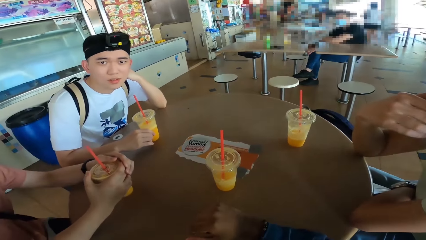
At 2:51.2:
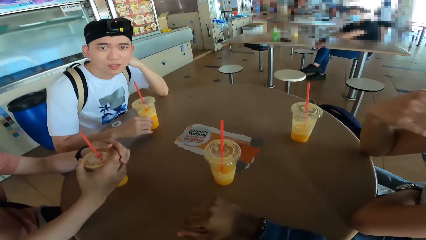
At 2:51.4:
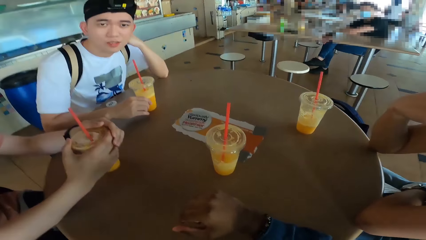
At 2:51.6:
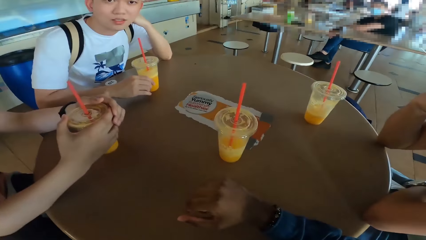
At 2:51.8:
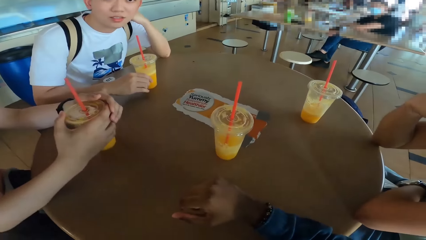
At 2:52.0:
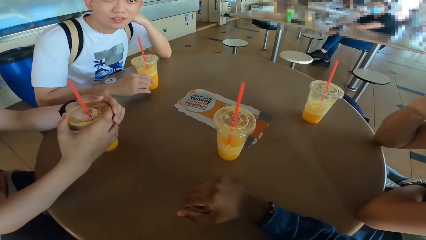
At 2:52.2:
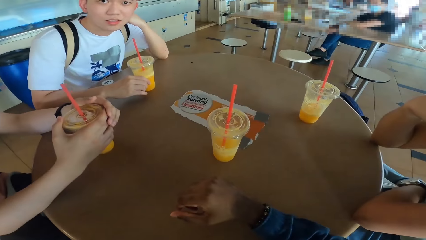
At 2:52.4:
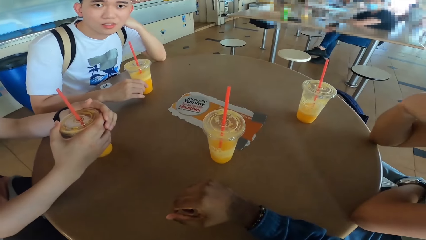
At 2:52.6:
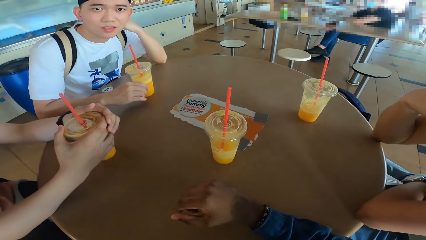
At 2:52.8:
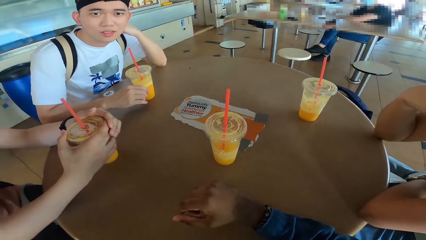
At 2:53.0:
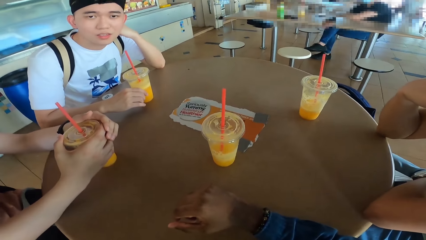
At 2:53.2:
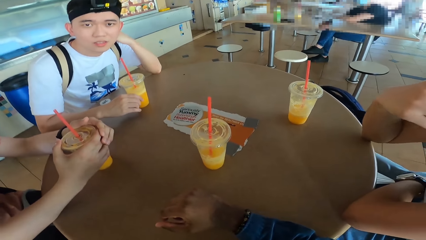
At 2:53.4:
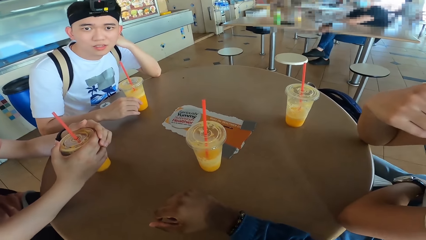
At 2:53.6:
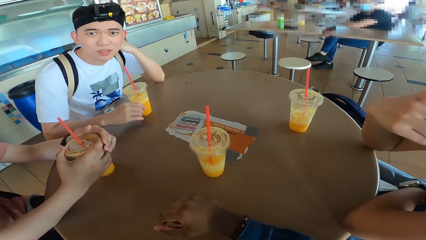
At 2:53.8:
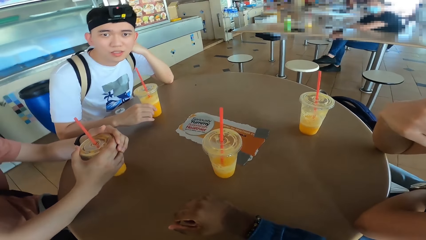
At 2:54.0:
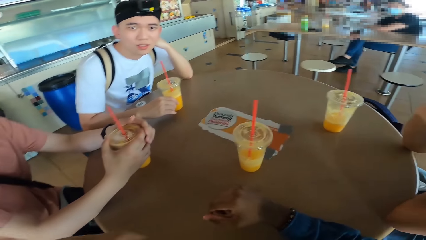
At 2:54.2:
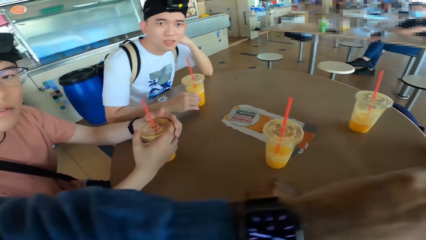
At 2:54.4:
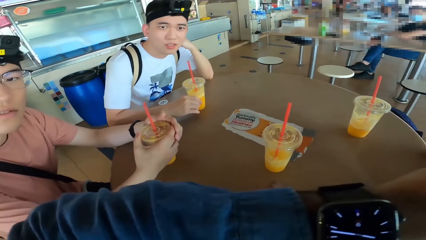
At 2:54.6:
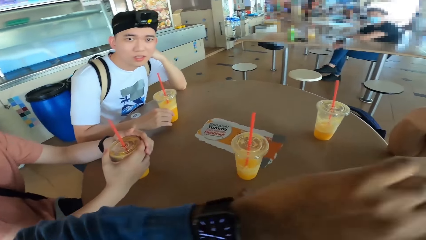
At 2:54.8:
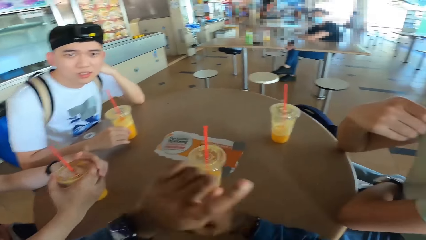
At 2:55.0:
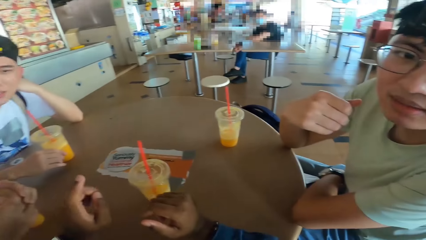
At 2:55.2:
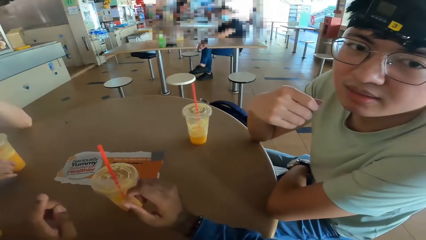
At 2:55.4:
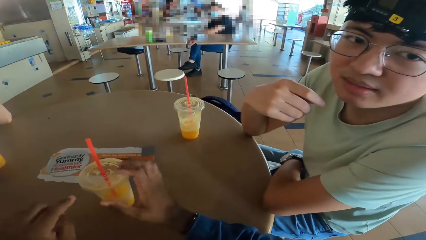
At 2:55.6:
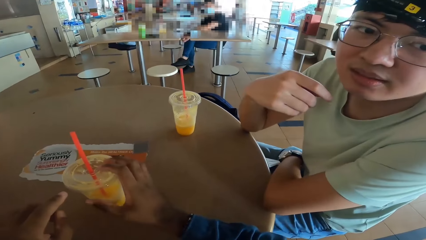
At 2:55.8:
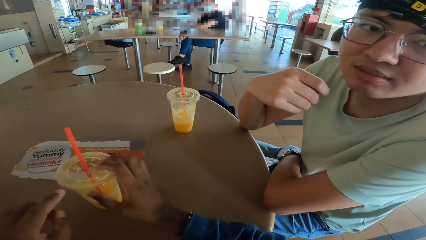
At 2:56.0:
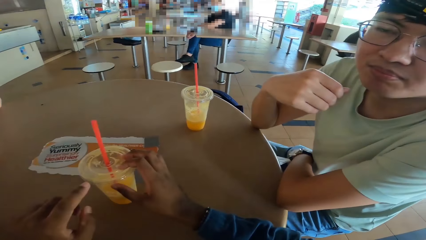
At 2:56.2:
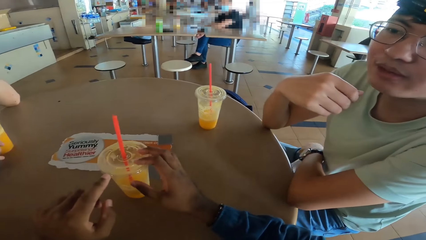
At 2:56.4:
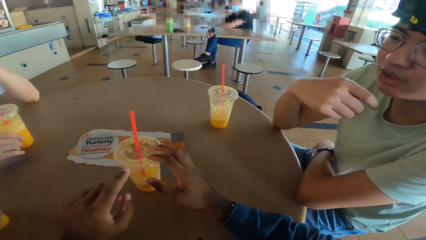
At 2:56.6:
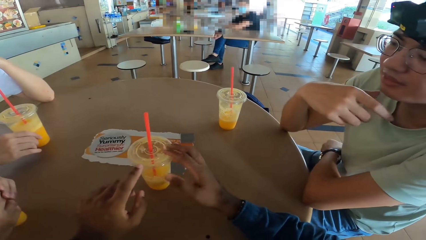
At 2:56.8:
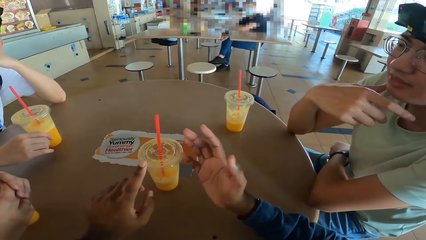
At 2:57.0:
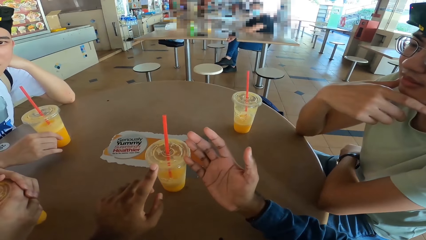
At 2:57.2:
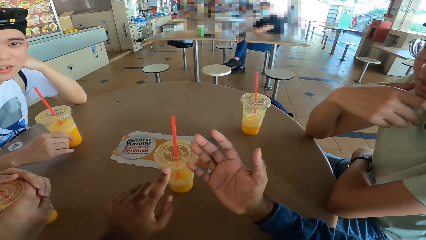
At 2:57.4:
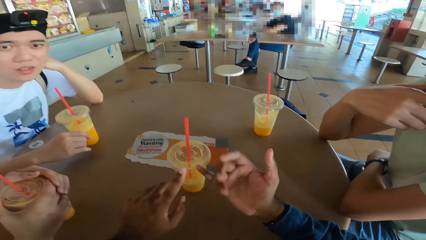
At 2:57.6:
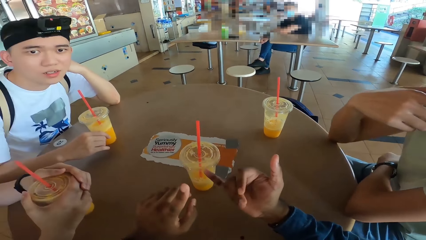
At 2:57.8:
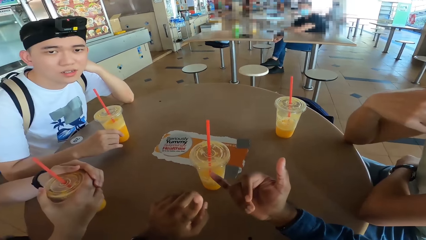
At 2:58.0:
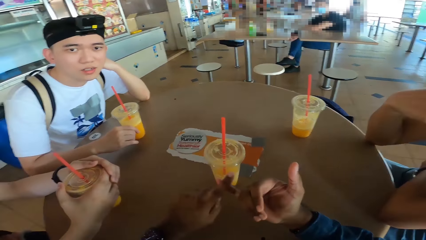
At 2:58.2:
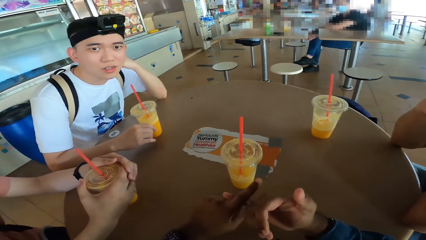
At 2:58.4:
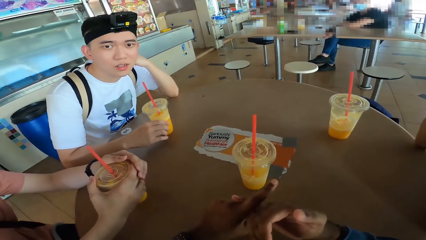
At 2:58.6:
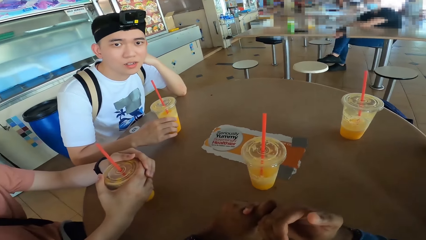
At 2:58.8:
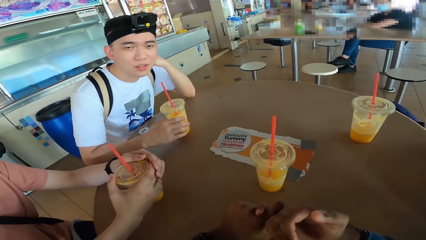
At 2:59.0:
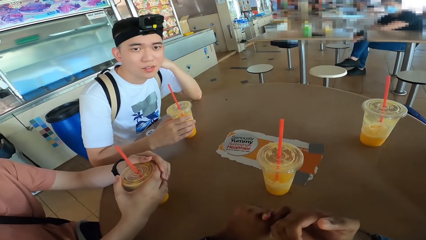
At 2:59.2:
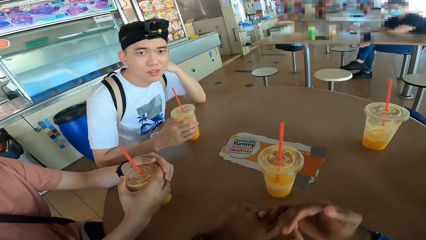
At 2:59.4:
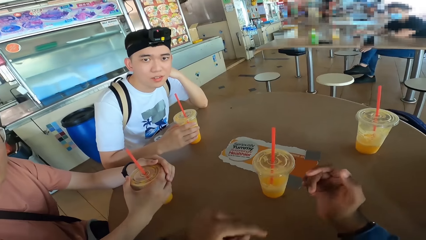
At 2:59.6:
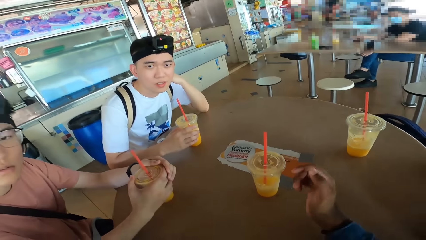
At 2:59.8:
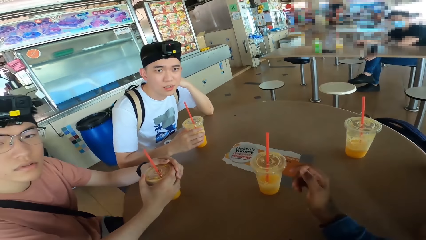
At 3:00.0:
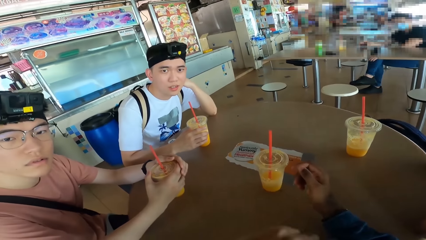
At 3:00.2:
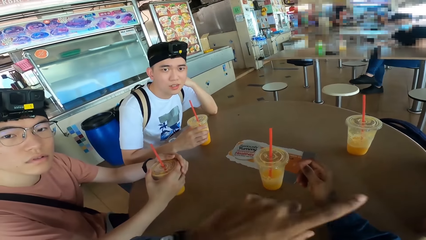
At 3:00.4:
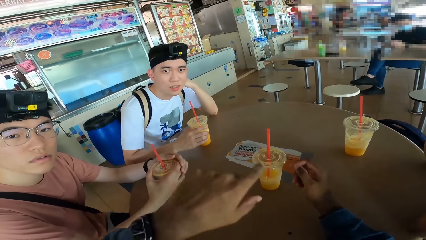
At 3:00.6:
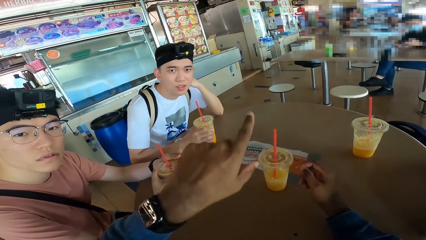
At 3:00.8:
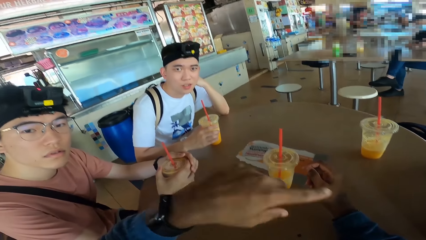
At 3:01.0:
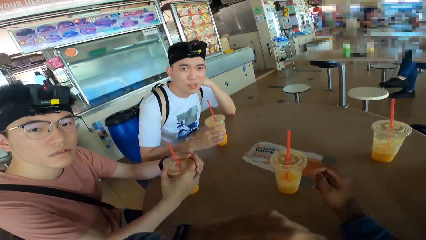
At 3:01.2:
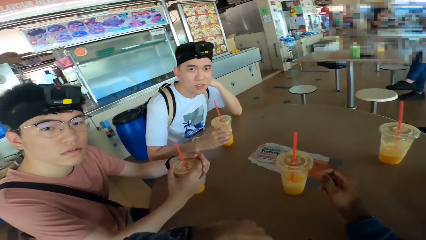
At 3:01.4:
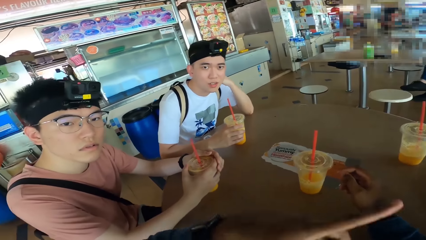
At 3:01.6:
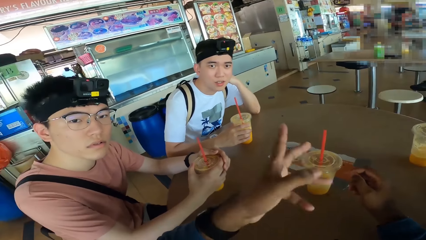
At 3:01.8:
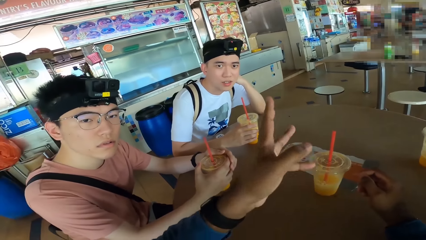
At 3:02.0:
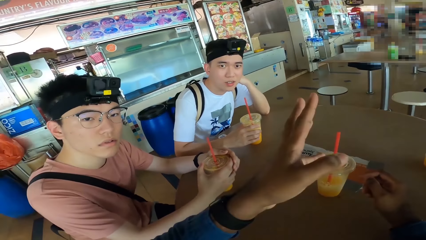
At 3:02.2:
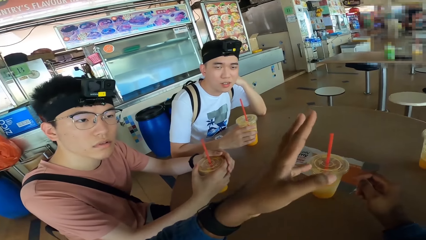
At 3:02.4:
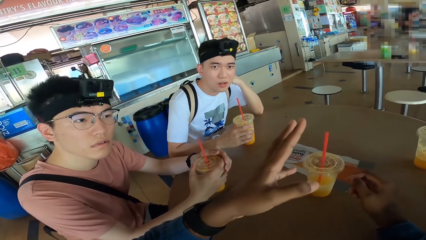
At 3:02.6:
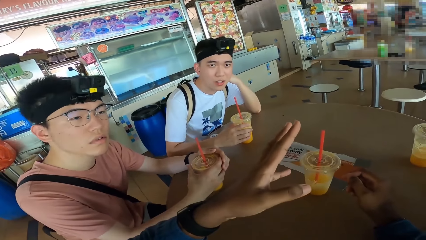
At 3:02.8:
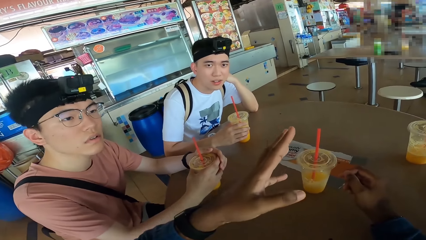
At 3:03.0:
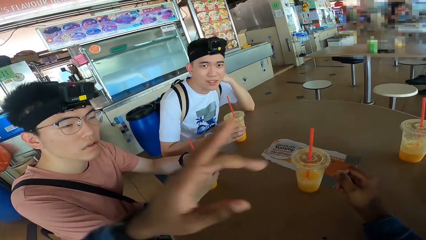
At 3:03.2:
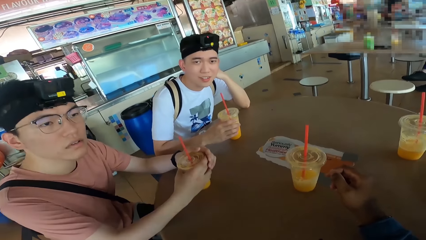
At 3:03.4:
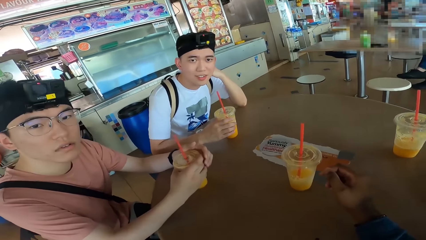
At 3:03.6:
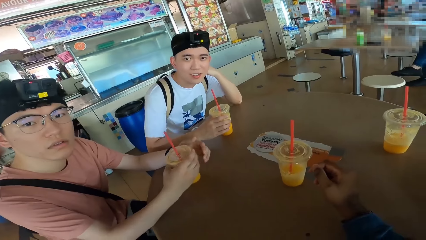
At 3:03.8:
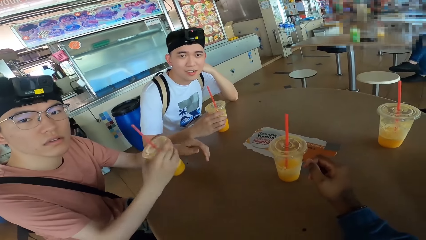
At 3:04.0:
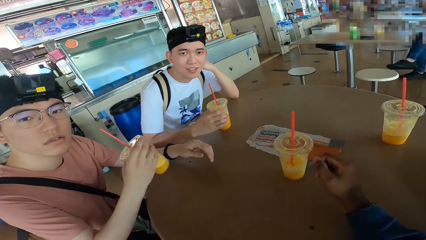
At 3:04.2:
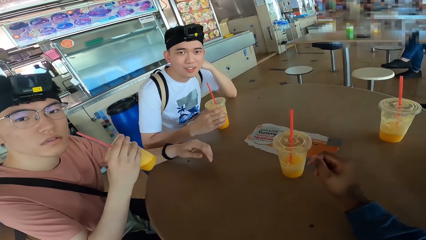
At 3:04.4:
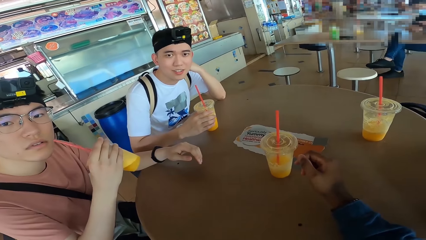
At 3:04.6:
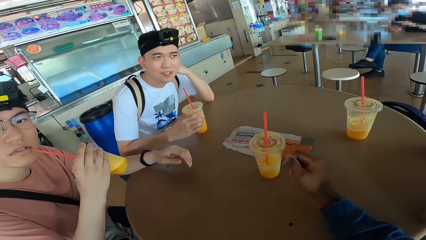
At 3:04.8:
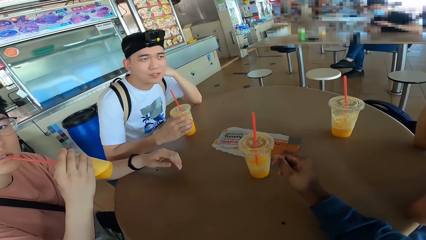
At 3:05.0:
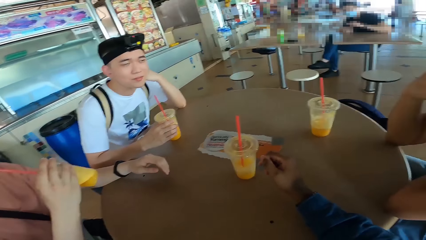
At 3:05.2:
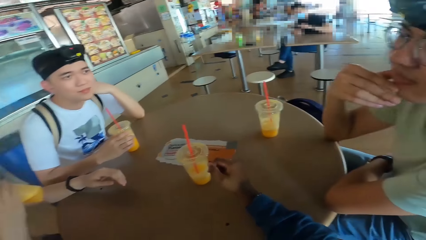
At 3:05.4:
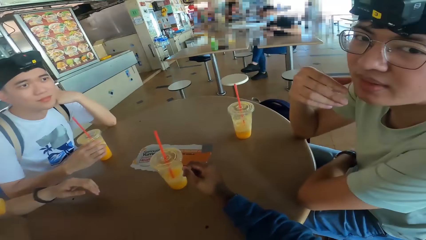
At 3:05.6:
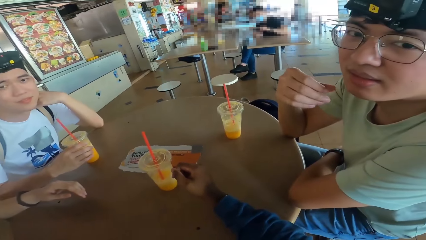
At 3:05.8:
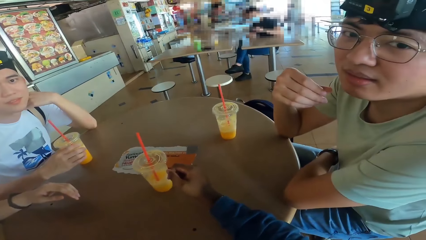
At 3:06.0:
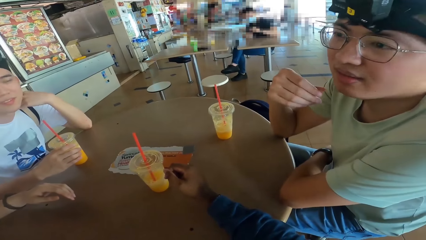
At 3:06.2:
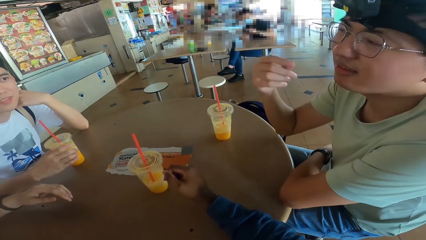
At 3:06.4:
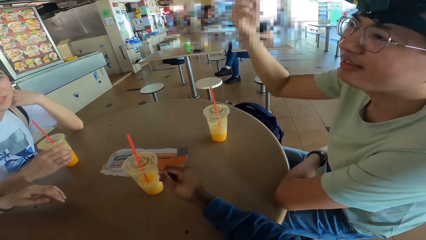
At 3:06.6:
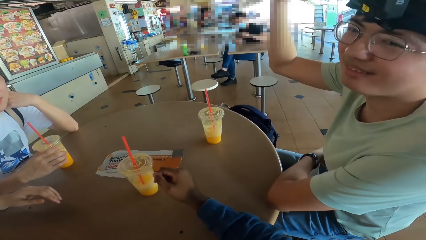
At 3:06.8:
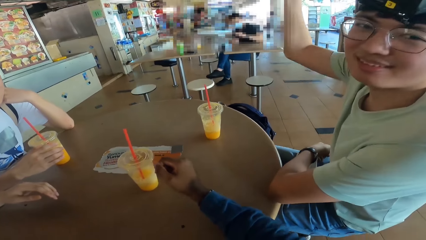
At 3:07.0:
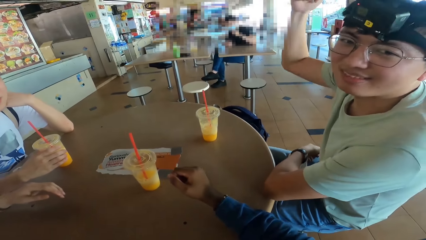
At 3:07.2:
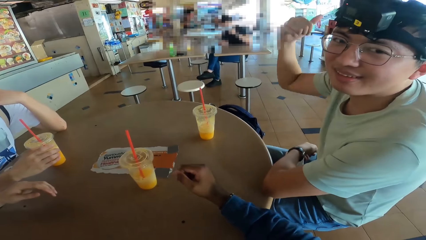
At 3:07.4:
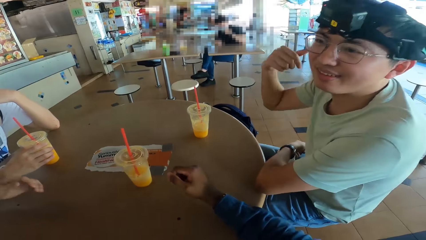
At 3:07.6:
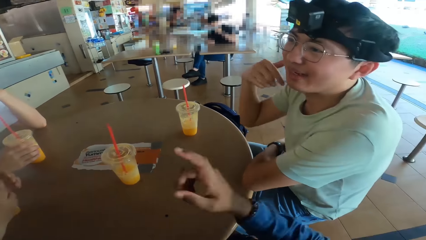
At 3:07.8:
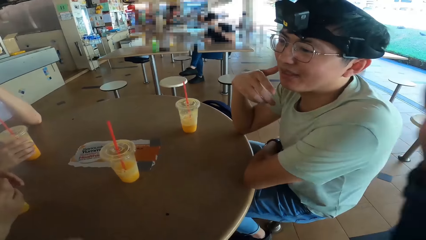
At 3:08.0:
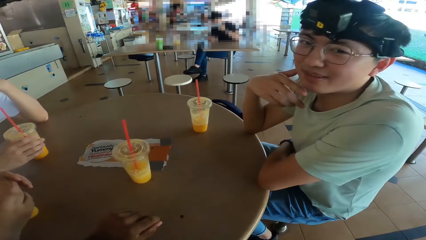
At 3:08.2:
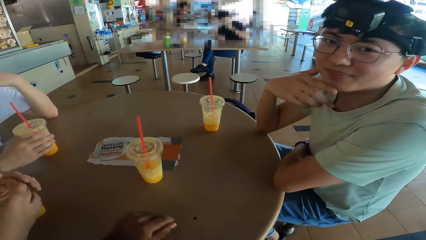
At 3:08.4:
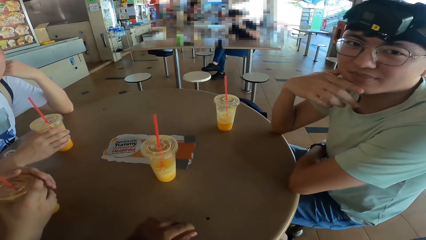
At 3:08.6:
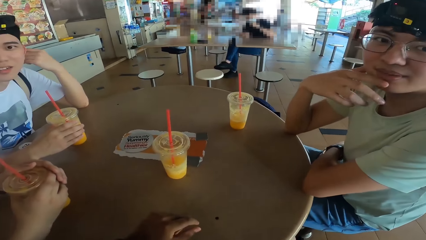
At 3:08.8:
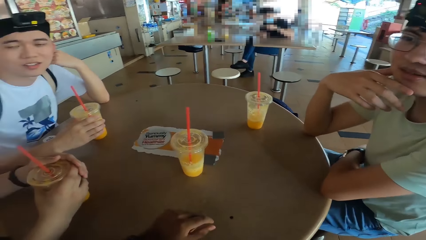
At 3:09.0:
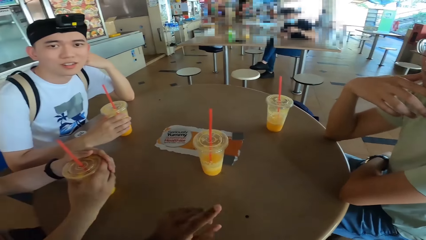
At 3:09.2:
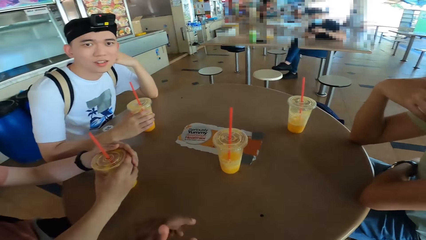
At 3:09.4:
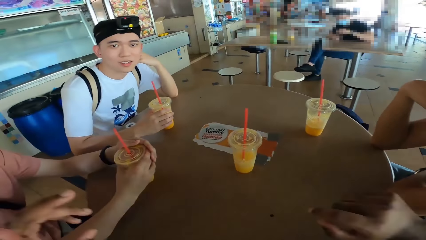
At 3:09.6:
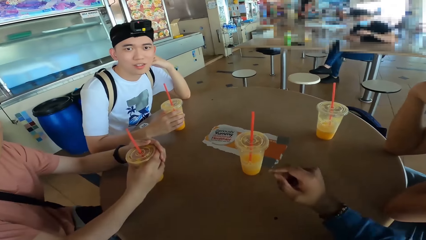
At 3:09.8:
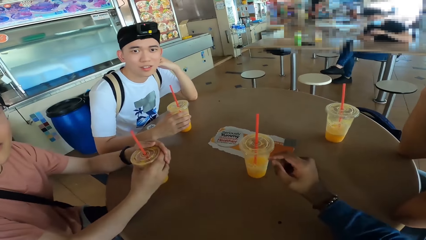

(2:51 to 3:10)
A man responds to the camera wearer. The camera wearer converses with another man. A third man sips juice. A fourth man makes a hand gesture. The first man responds to the camera wearer.
